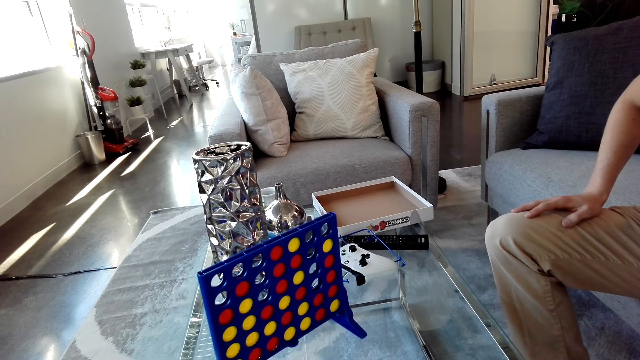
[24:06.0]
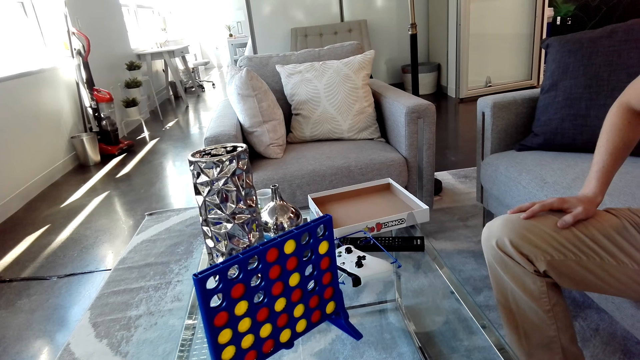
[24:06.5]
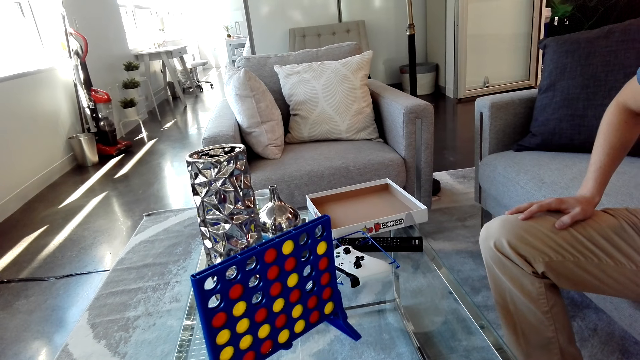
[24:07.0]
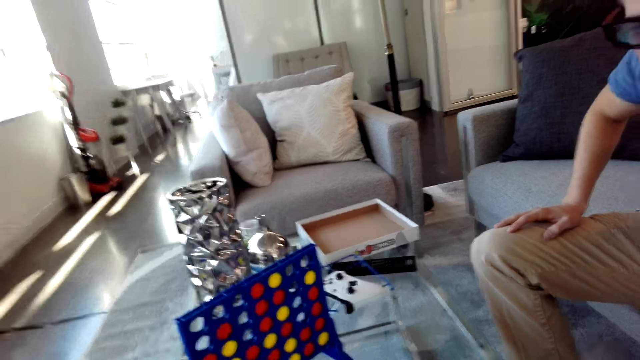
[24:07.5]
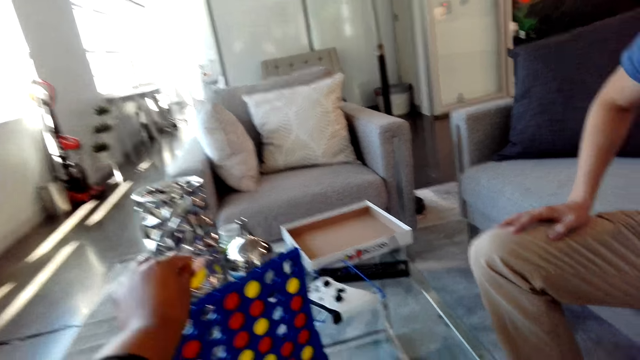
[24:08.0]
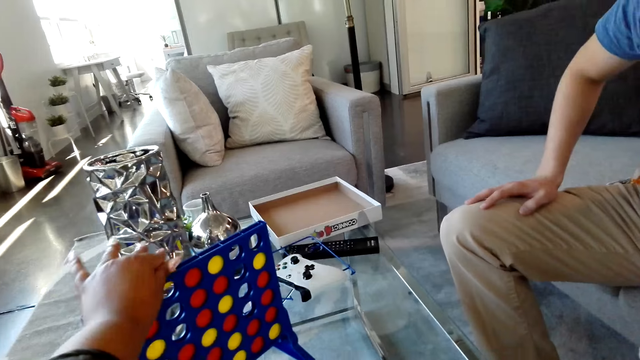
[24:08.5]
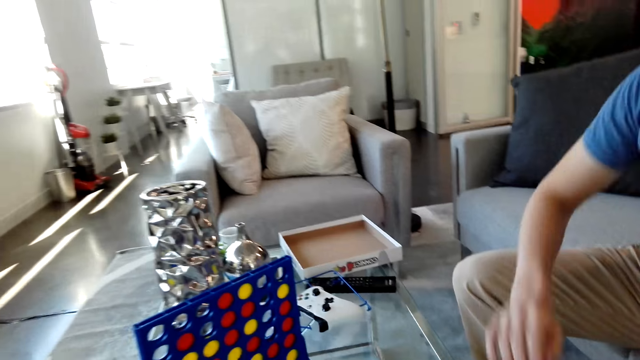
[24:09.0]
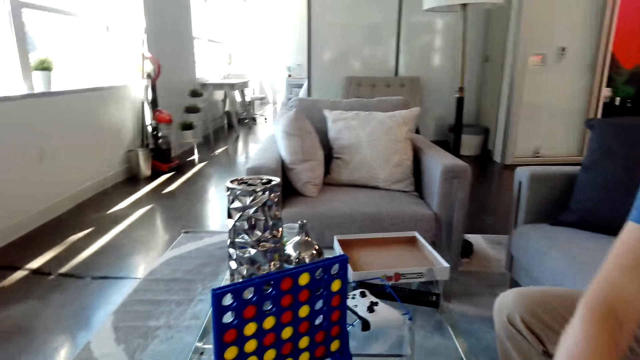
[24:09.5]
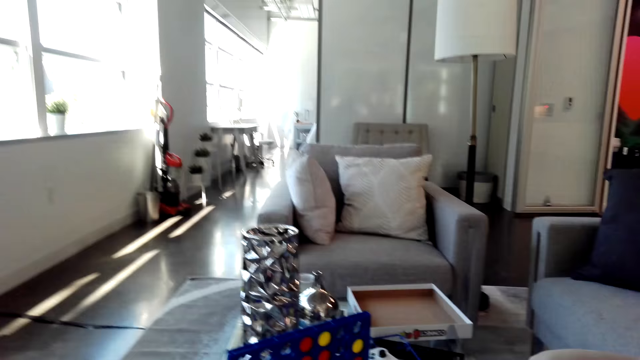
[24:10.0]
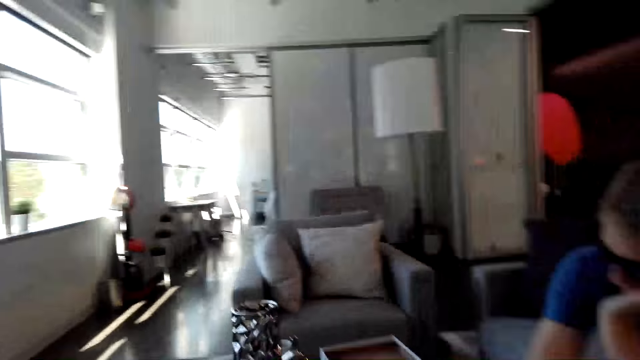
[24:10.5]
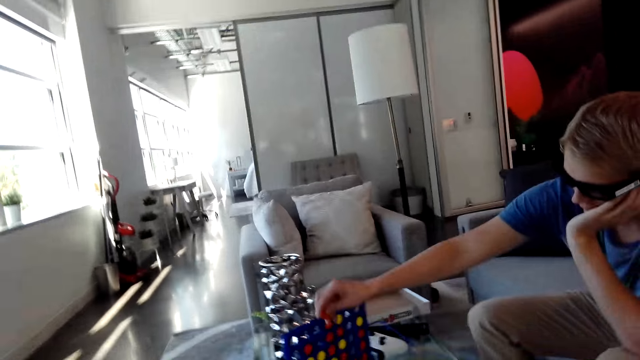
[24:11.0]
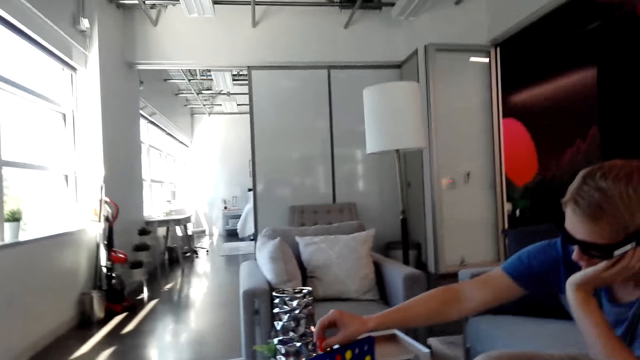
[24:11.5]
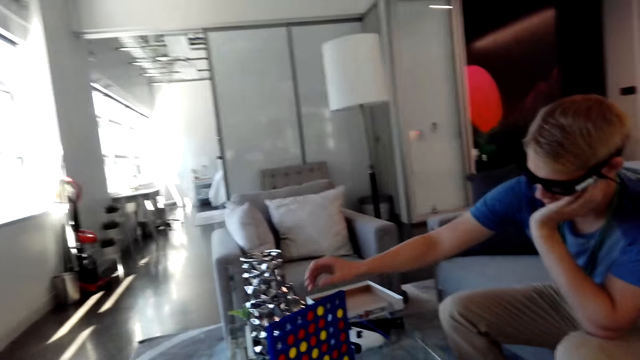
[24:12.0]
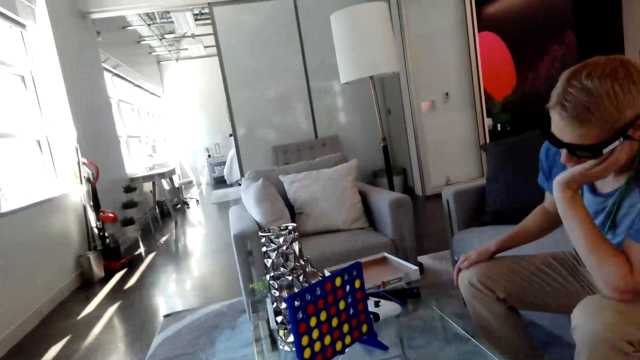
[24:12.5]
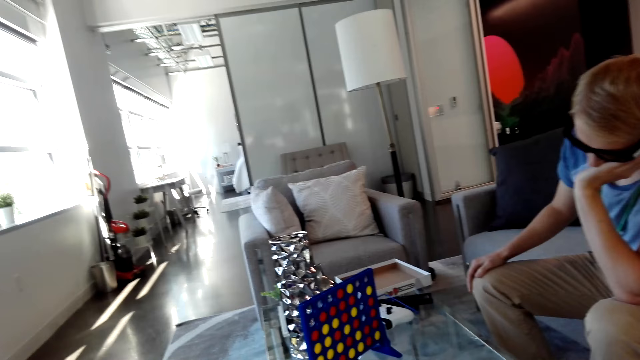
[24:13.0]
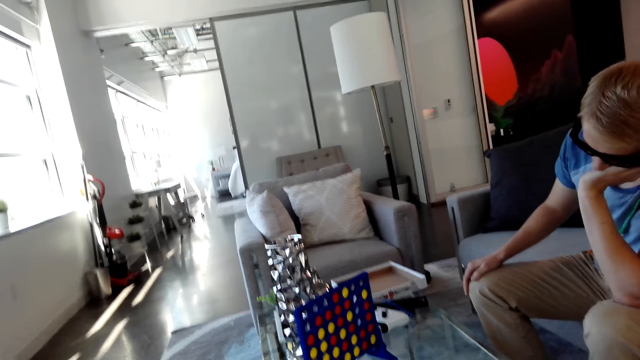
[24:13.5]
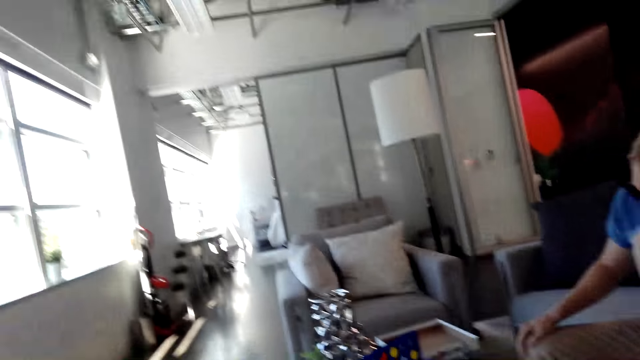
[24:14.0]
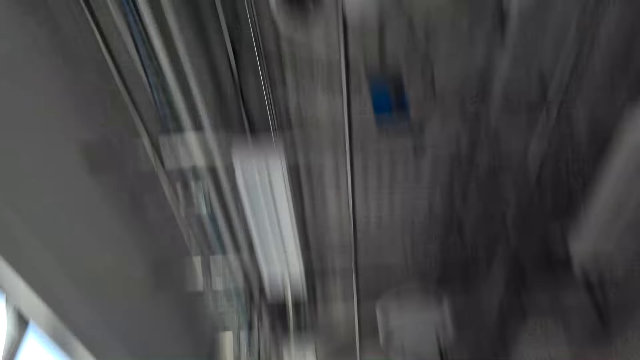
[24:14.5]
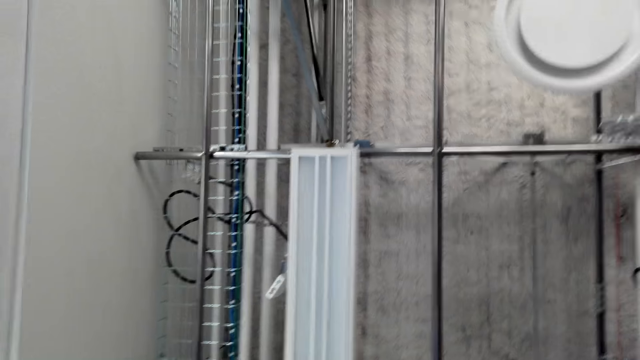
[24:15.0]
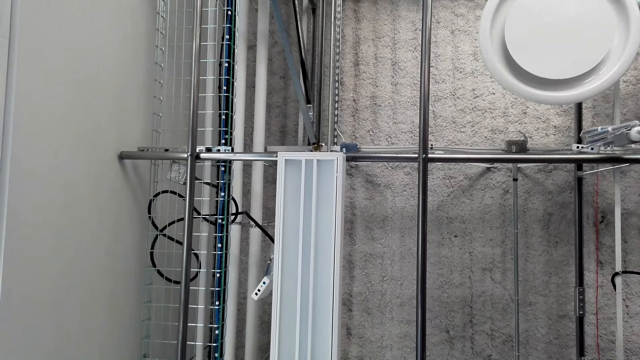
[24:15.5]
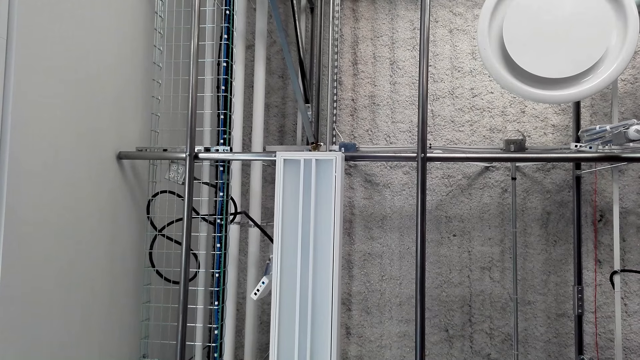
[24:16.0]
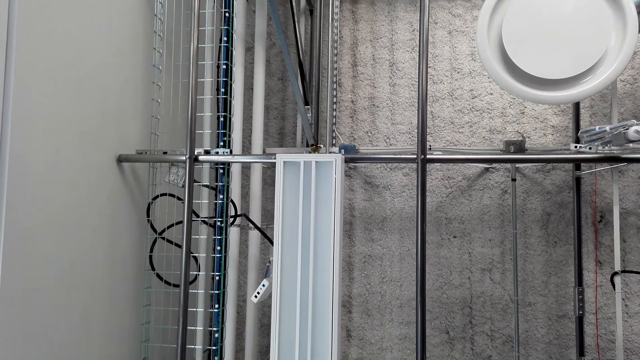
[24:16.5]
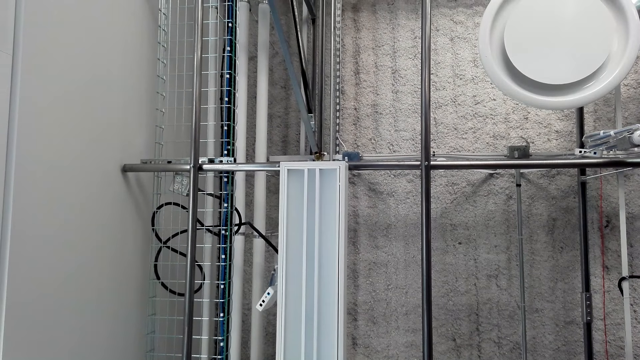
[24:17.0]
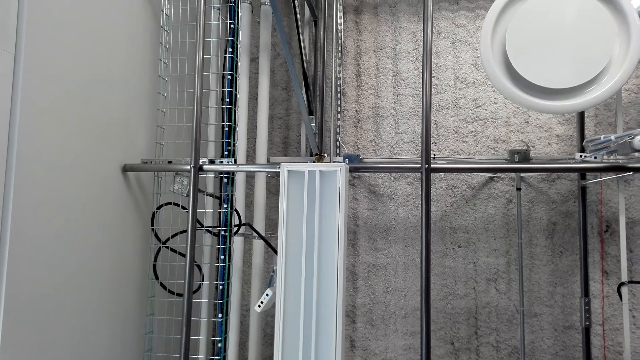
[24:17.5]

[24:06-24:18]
The camera wearer drops a yellow disk in the grid. A man drops a red disc in the grid. The camera wearer talks. The man places his right hand on the knee. The camera wearer looks around the ceiling.

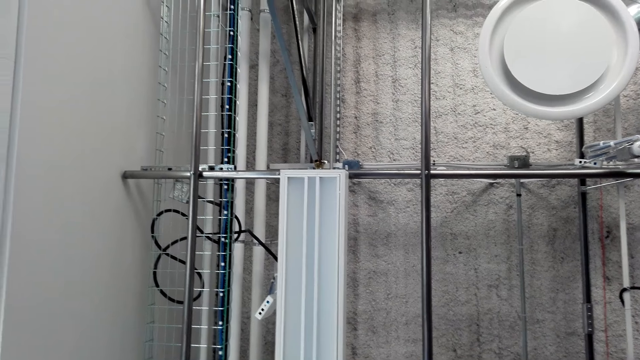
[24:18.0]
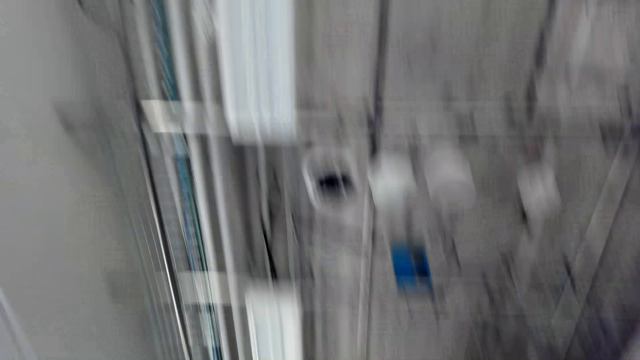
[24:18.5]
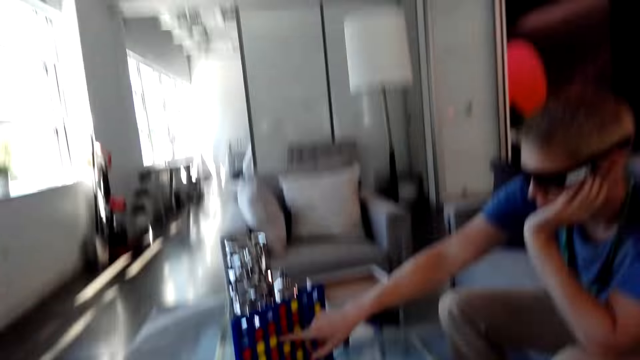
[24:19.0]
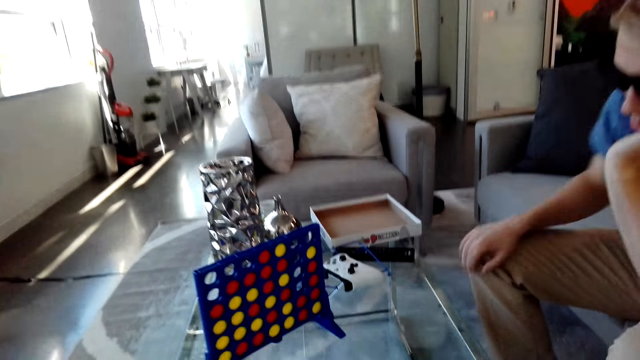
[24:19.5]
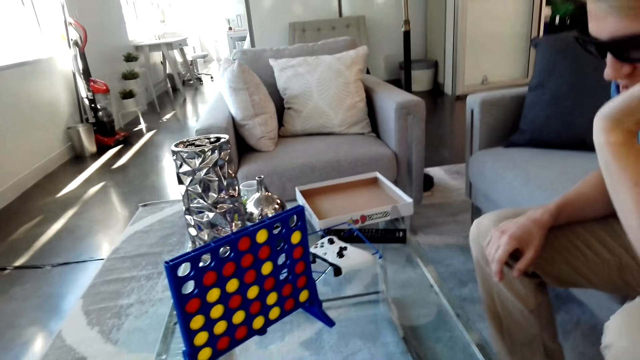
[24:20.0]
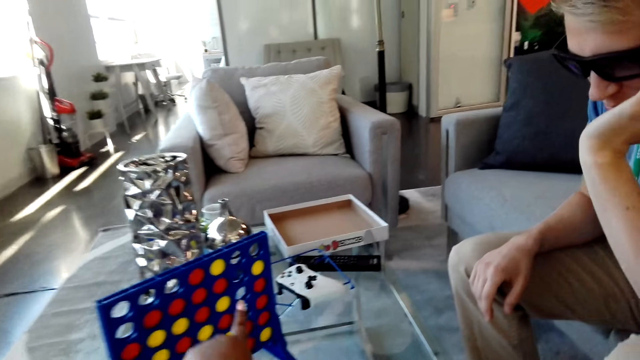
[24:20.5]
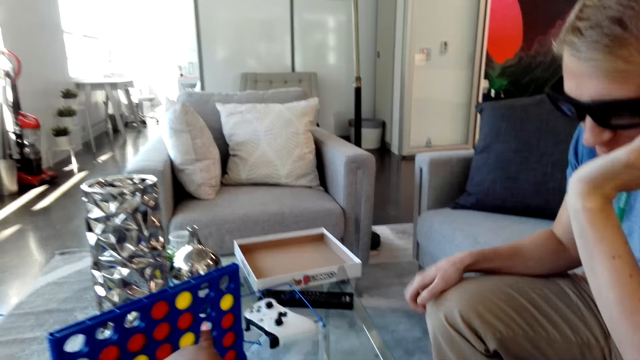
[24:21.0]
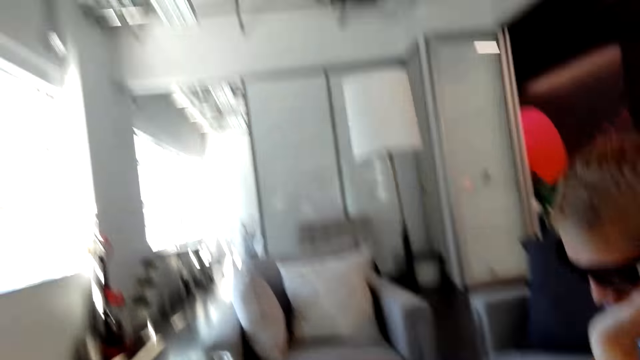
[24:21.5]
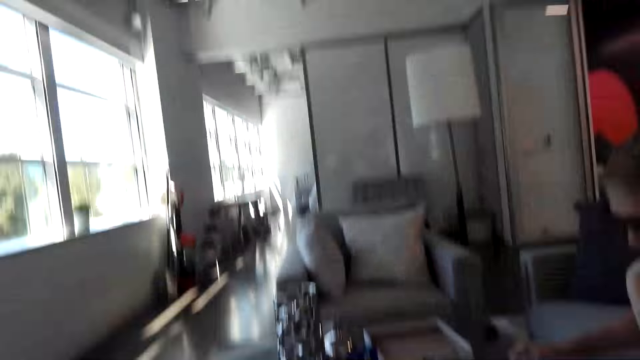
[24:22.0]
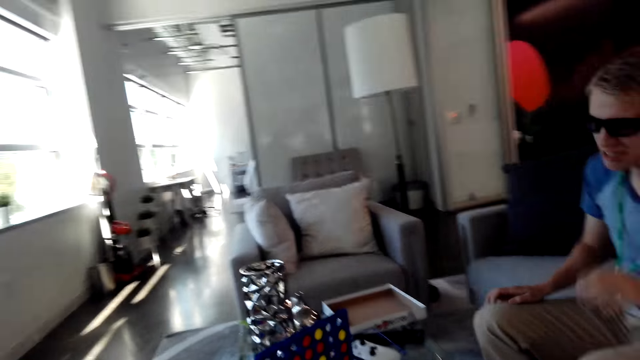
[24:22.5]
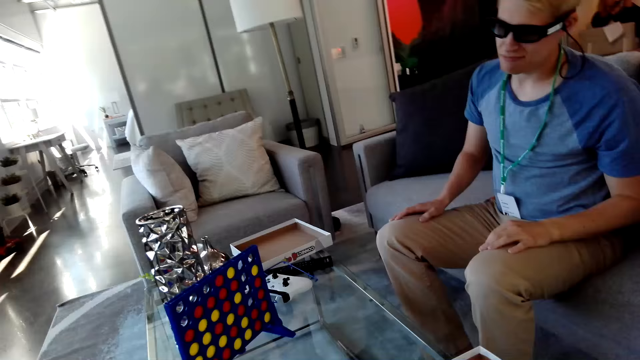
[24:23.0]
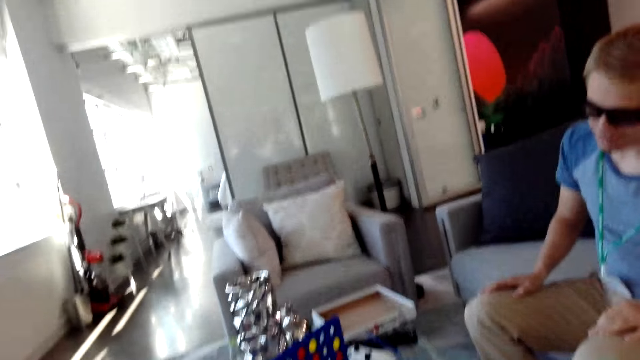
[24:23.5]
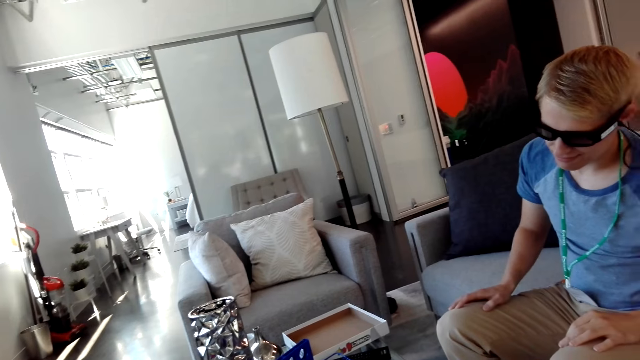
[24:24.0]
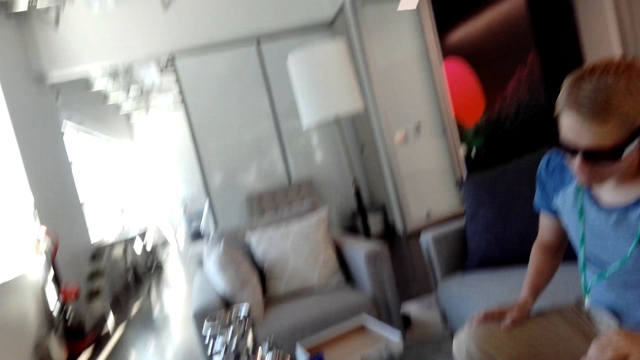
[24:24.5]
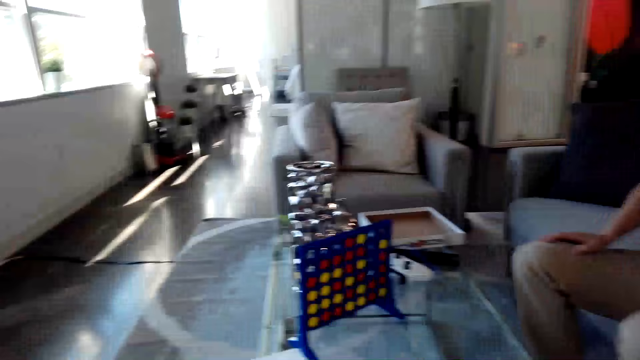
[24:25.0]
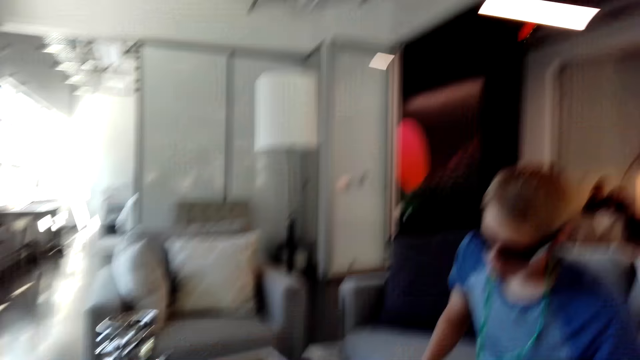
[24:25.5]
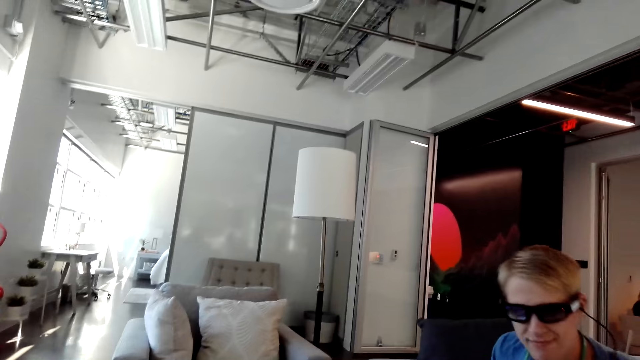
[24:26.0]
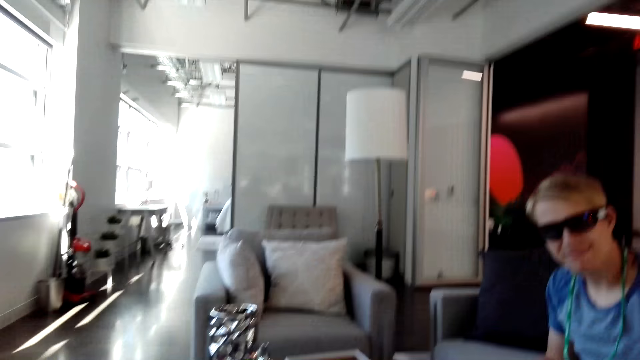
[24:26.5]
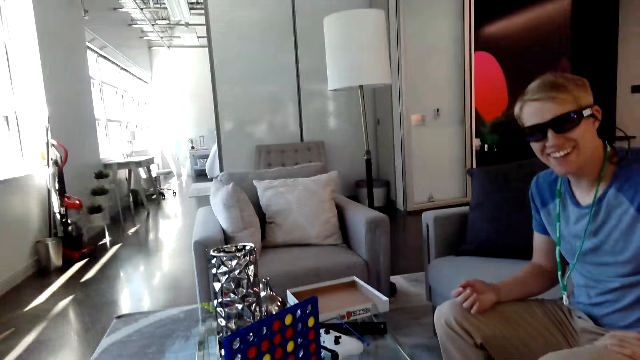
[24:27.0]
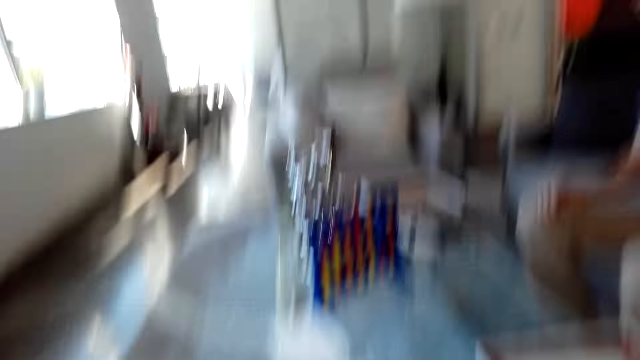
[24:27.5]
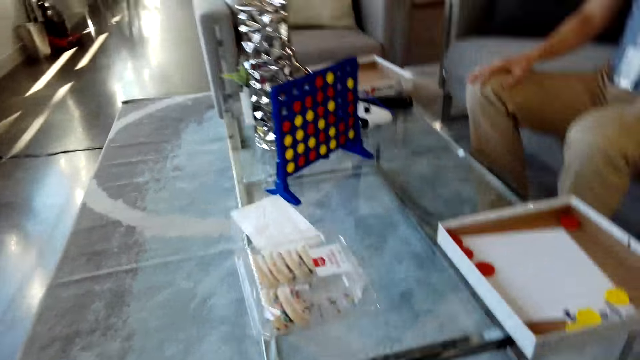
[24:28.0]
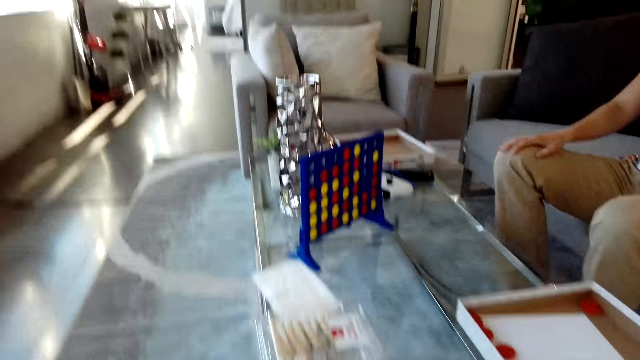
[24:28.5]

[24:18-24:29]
A man points at the grid and places his right hand on the lap. The camera wearer talks. They look around the ceiling. The man looks at the camera wearer. He laughs.
